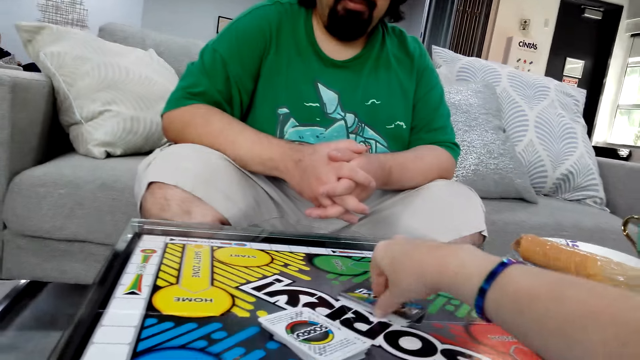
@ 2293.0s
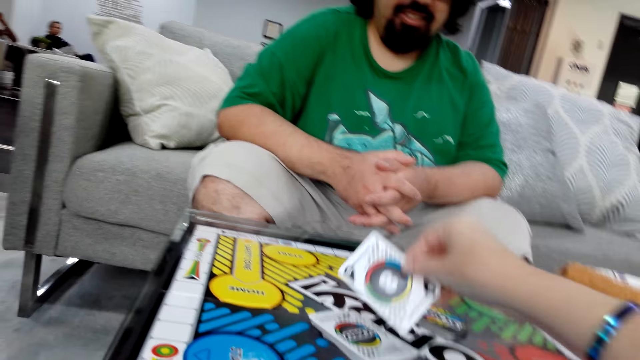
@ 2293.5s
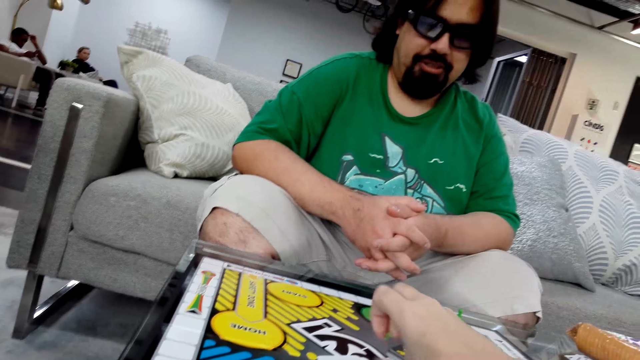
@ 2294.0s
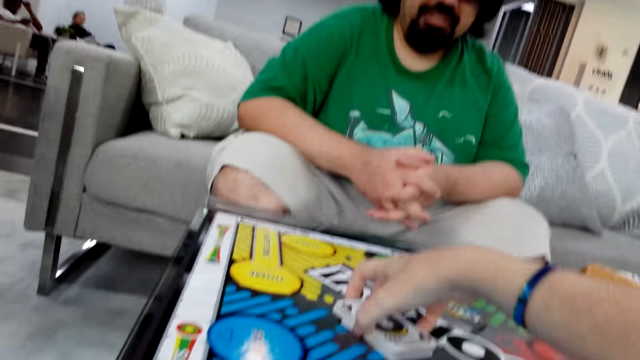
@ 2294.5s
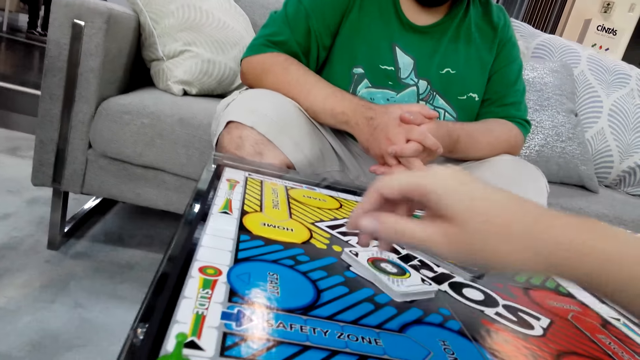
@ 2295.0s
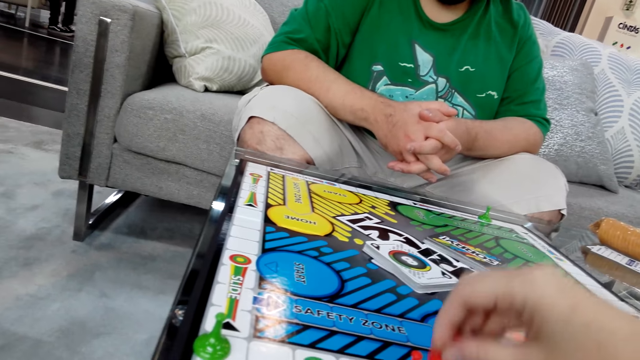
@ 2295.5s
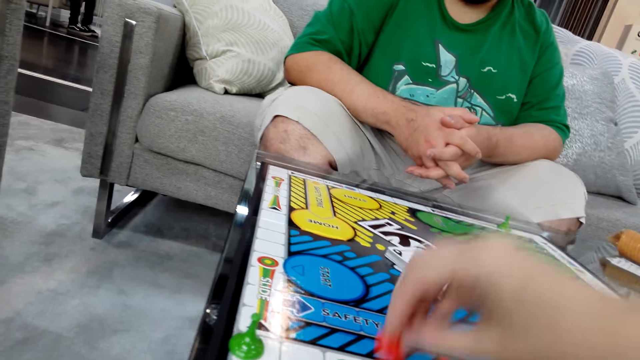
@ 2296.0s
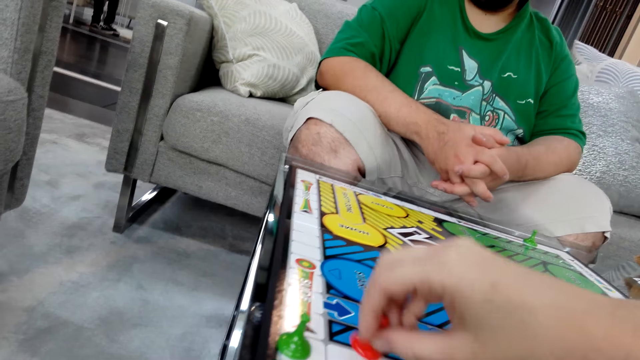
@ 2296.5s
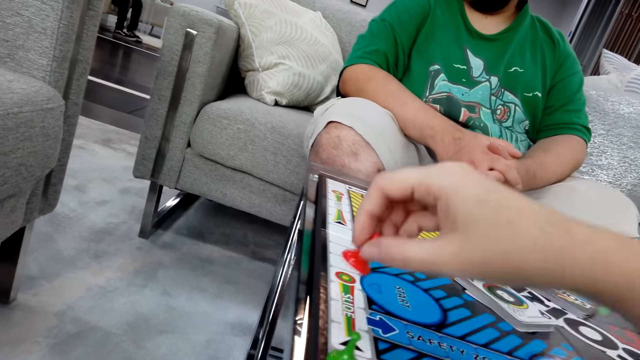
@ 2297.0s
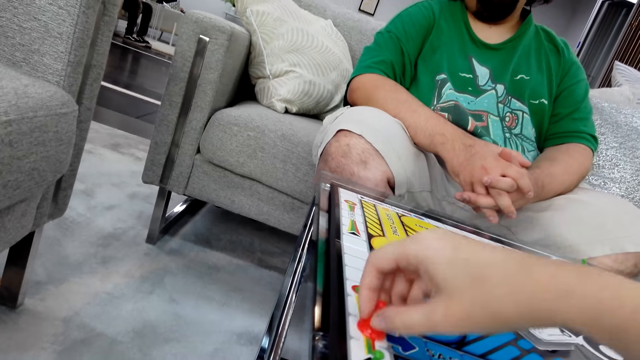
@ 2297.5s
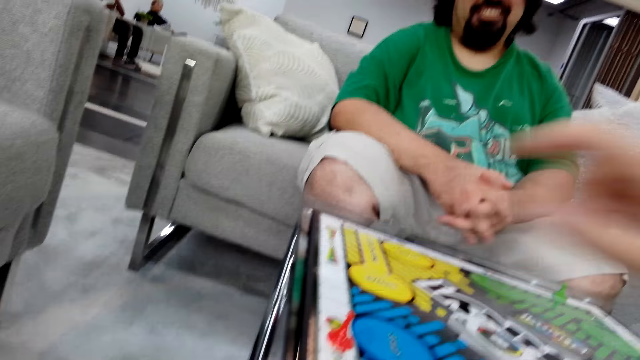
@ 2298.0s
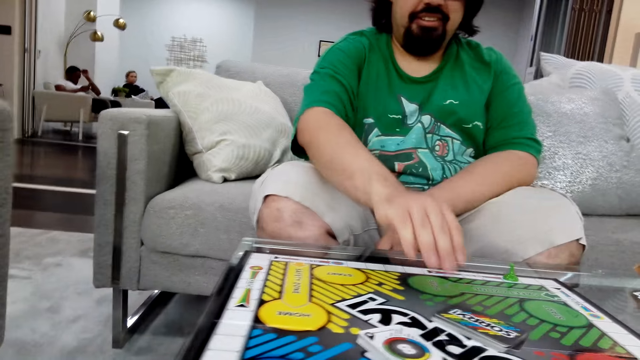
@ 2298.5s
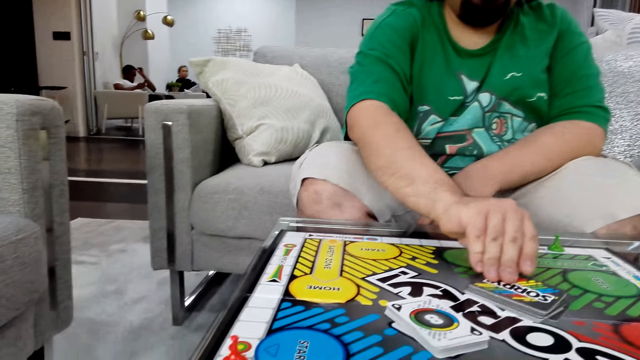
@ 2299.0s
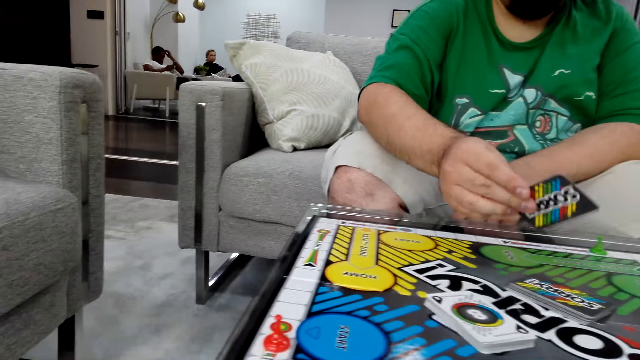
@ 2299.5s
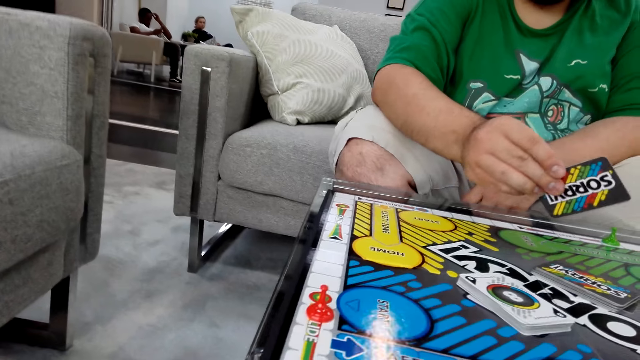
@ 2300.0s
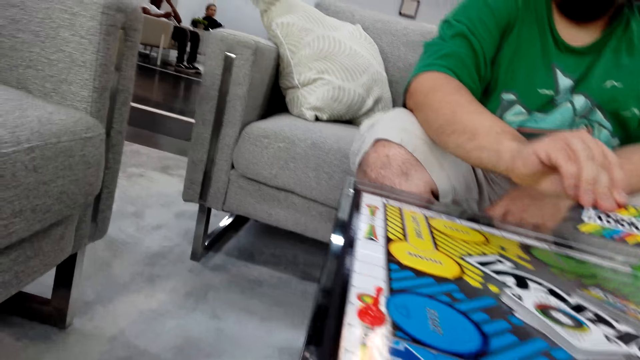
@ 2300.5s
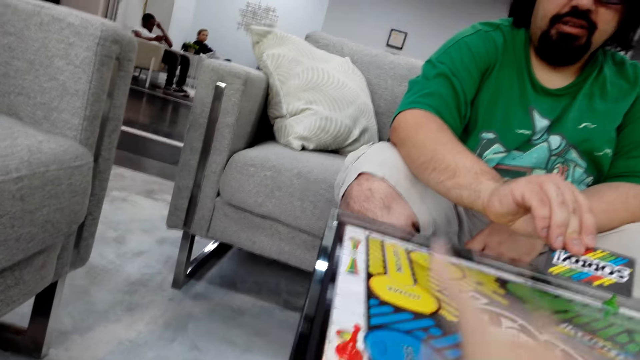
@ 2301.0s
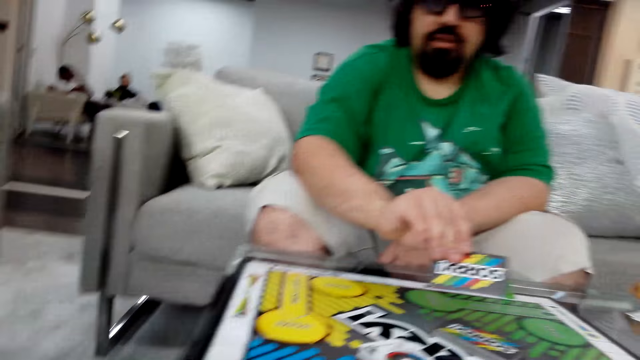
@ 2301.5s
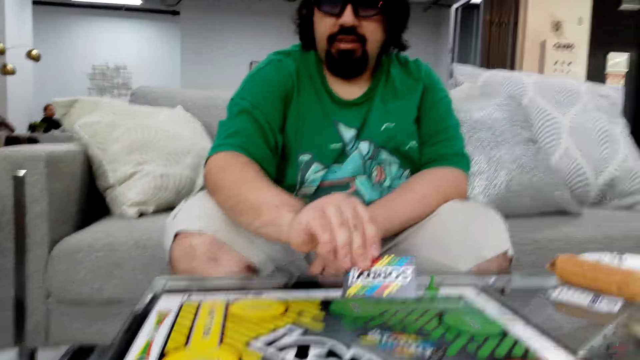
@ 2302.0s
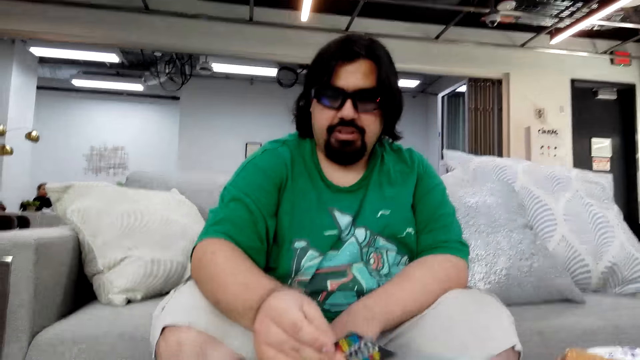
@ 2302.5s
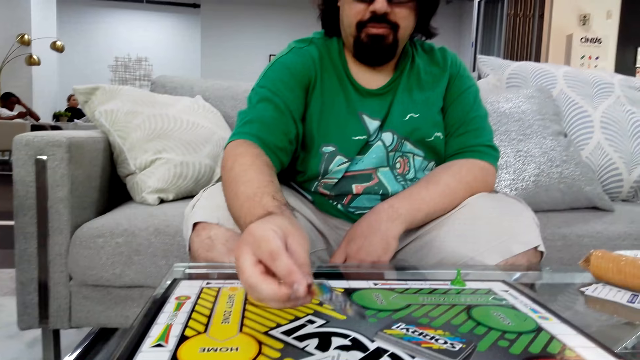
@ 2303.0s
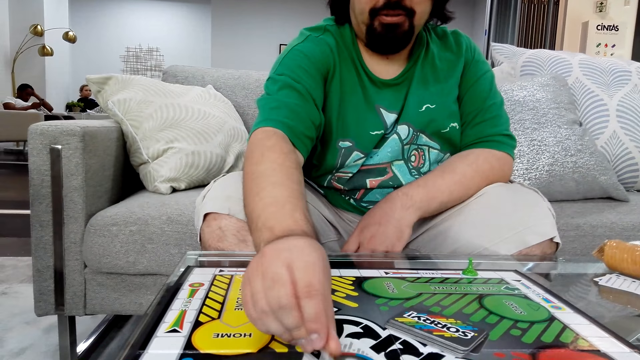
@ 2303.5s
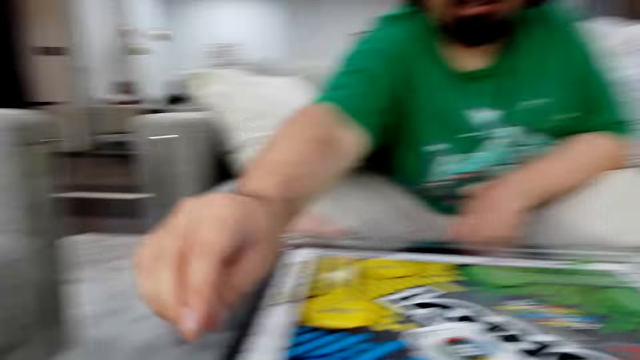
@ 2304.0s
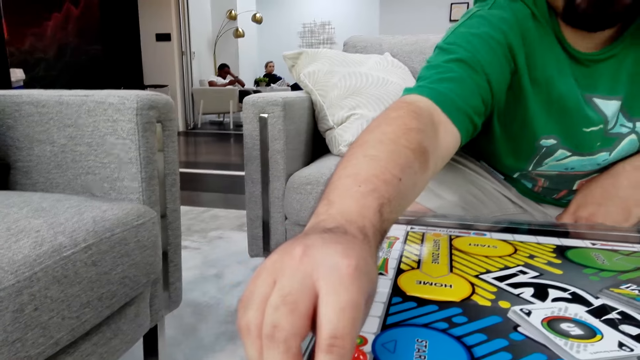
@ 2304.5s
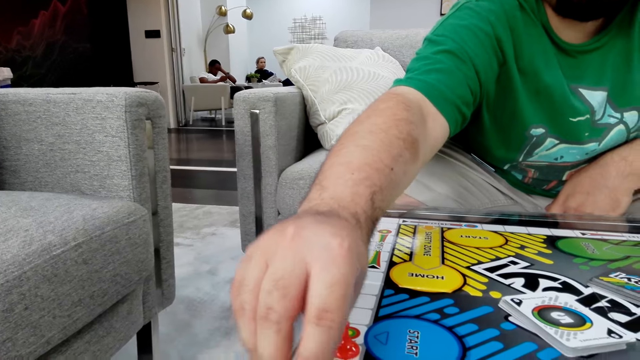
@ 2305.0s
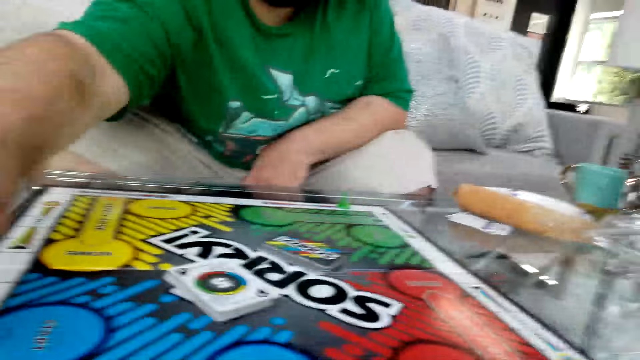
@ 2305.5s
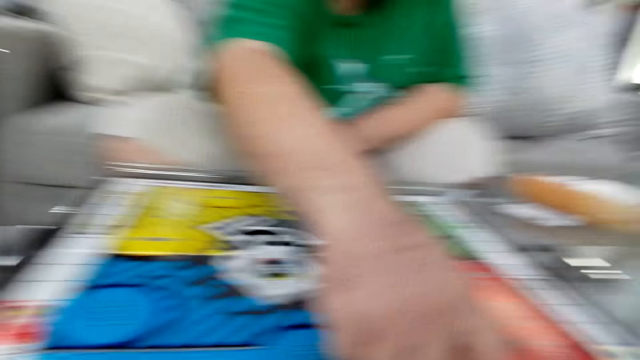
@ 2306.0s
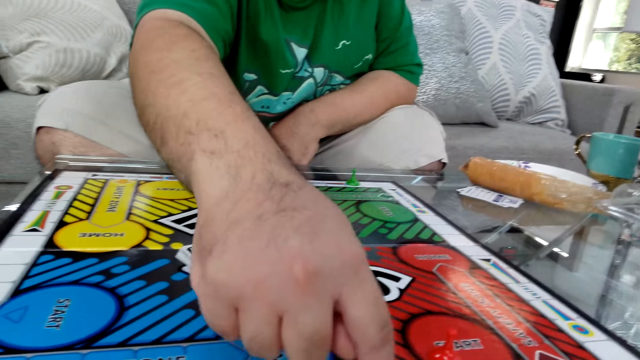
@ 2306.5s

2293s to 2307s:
The camera wearer picks up a poker card with her right hand. She puts the card on the board. She takes a dice. She holds a board game piece with her right hand. She moves the dice on the board. A man picks up a poker card from the table. The camera wearer talks. She points her hand. She talks. The man puts the poker card on the table. He reads instructions and takes a dice.

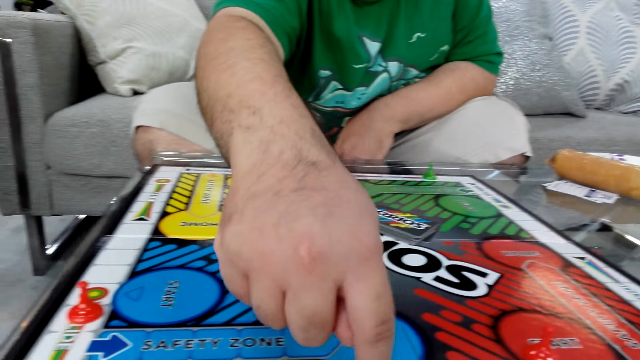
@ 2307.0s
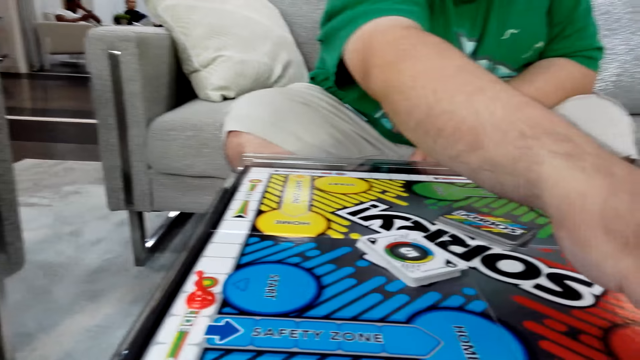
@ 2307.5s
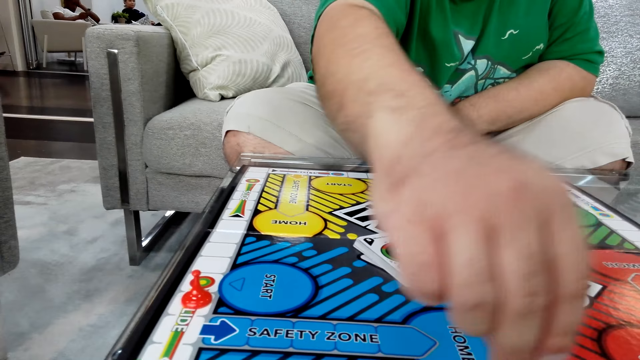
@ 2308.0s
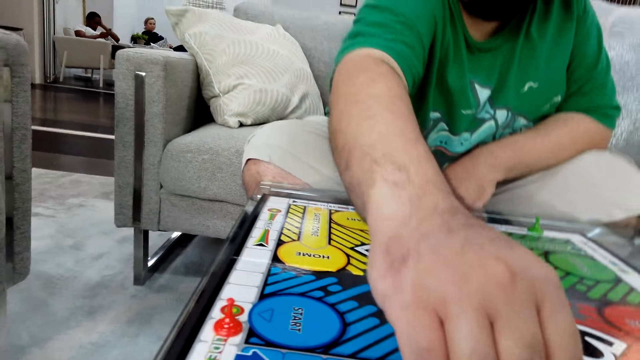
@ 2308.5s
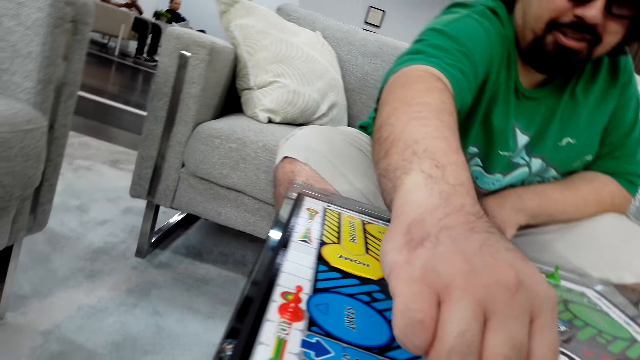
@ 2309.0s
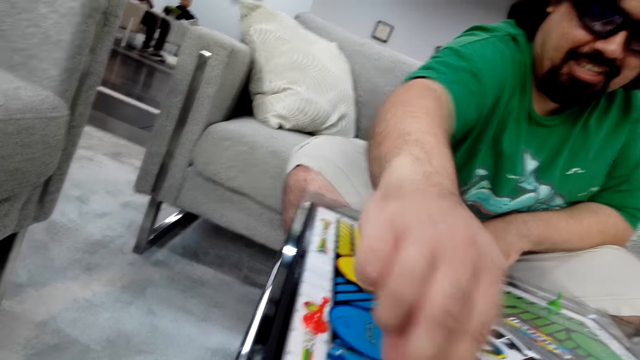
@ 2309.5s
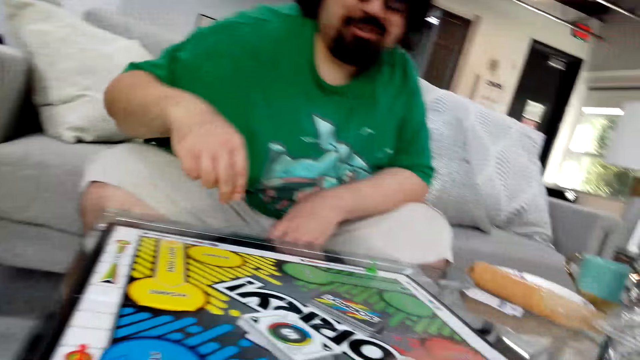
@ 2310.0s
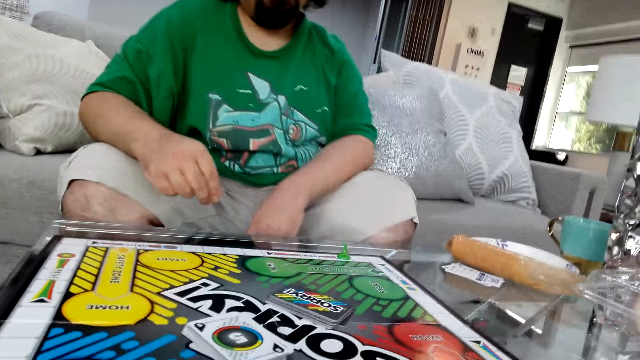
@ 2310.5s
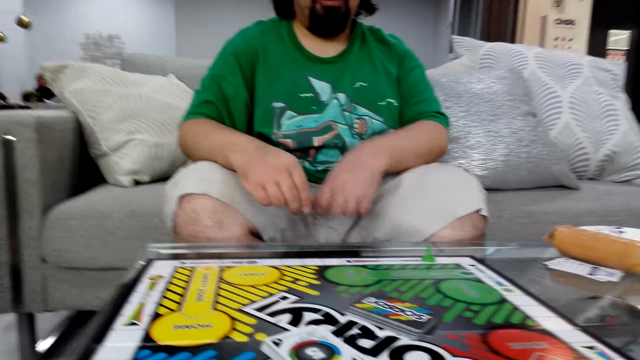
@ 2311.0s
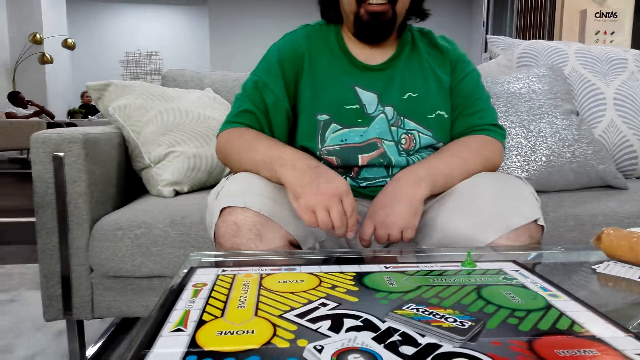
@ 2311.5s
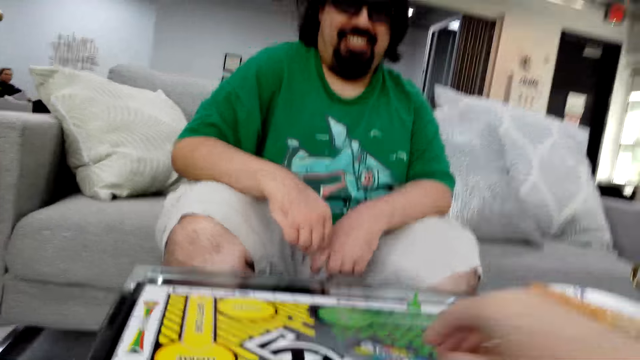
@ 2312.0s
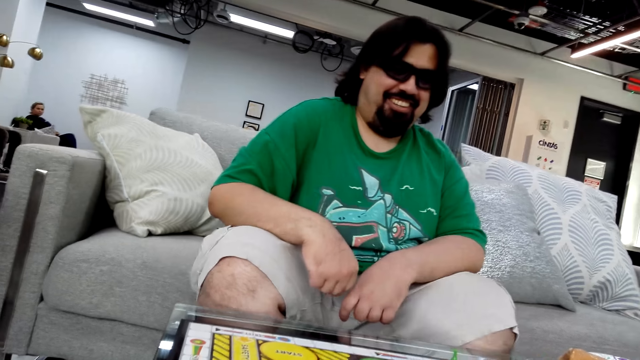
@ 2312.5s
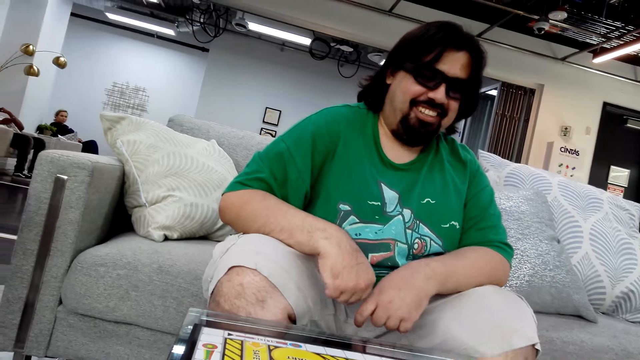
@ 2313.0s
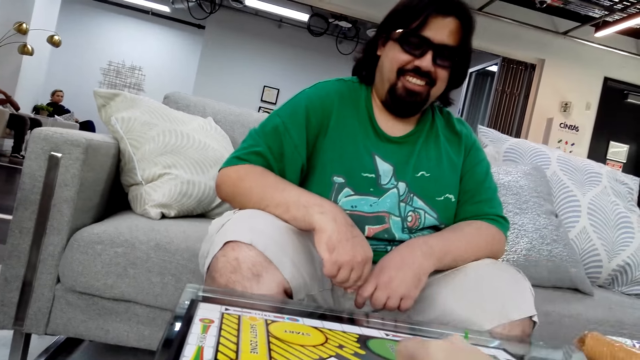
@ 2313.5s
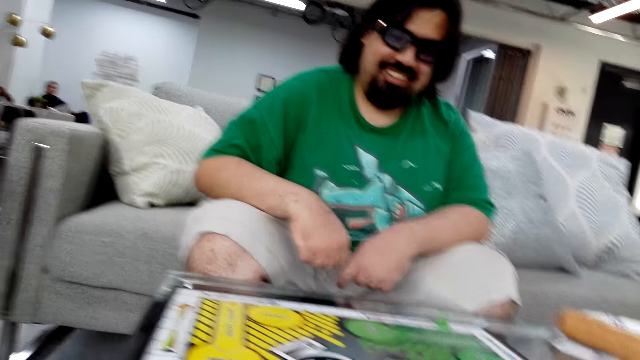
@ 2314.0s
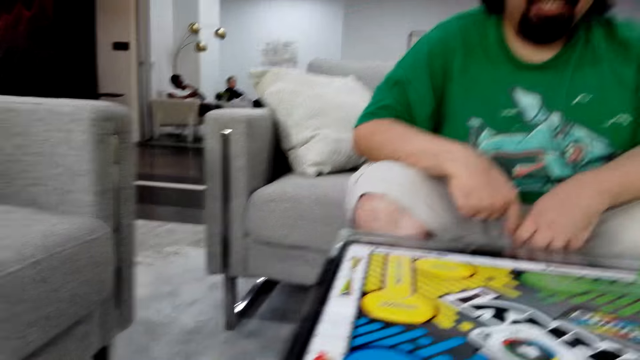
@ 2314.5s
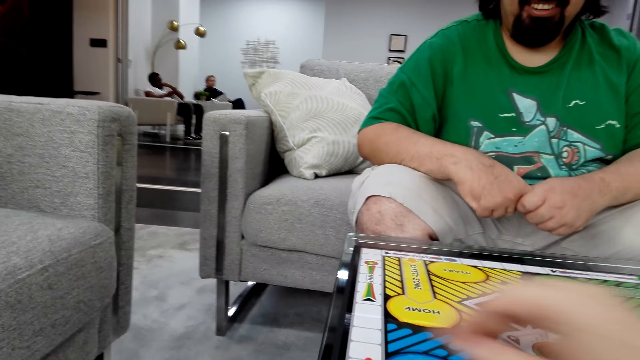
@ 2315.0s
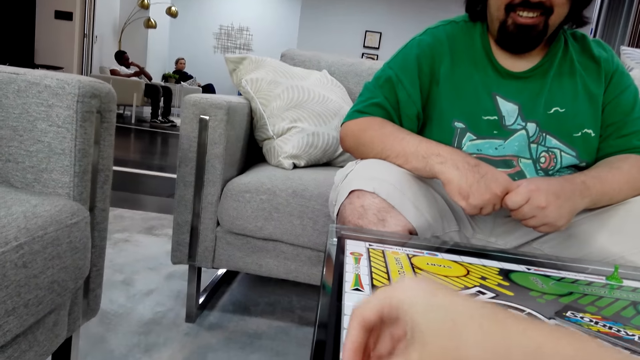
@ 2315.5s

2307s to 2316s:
A man moves his figure on the board. The camera wearer moves a dice on the board. The man talks. The camera wearer takes a card. They put the card on the board. They read instructions.
